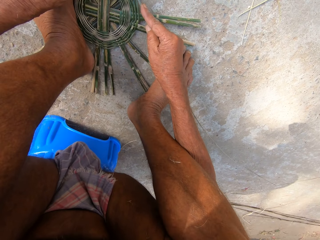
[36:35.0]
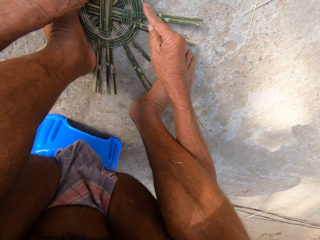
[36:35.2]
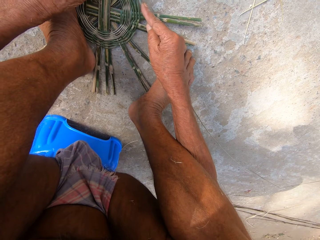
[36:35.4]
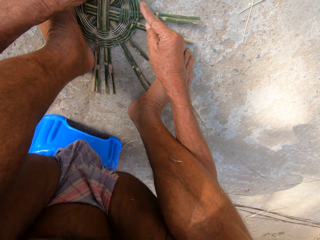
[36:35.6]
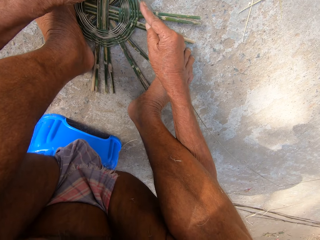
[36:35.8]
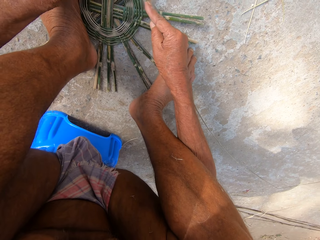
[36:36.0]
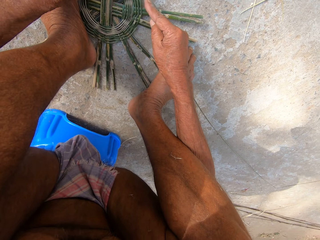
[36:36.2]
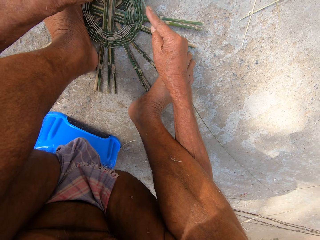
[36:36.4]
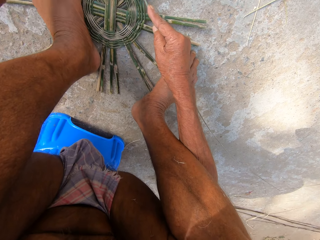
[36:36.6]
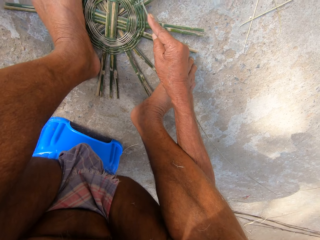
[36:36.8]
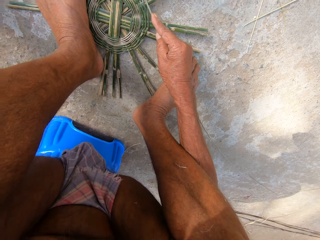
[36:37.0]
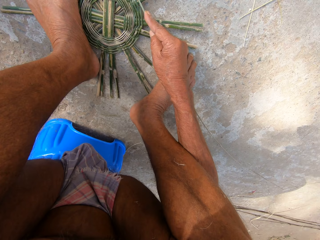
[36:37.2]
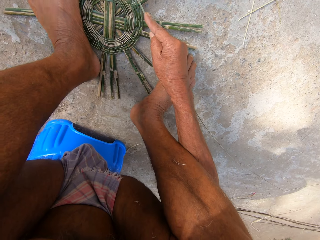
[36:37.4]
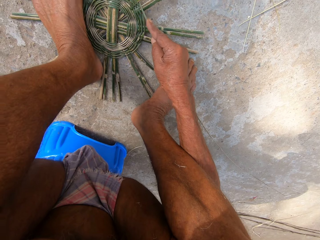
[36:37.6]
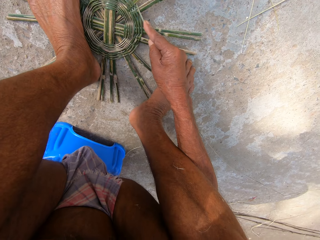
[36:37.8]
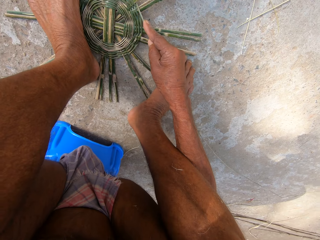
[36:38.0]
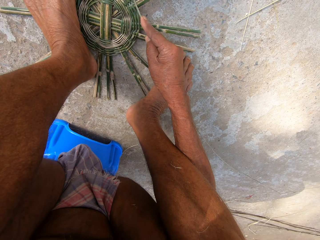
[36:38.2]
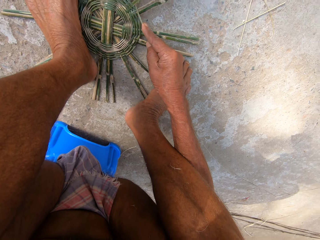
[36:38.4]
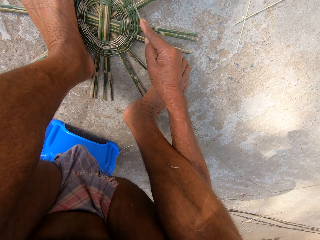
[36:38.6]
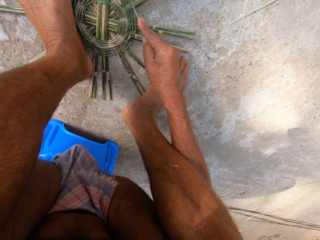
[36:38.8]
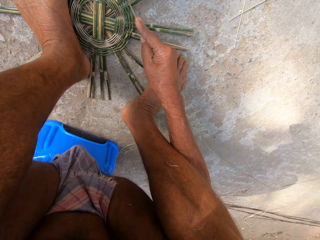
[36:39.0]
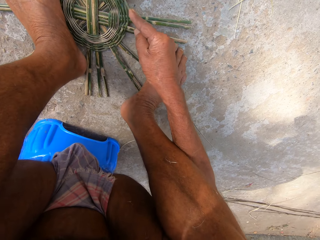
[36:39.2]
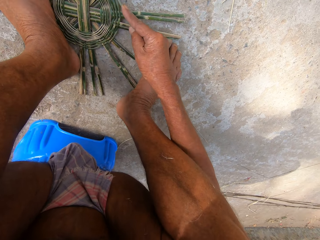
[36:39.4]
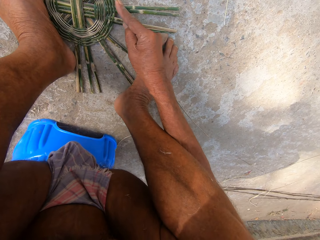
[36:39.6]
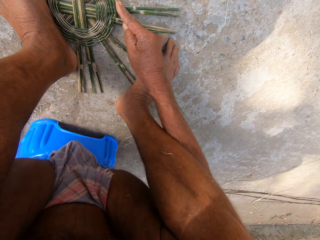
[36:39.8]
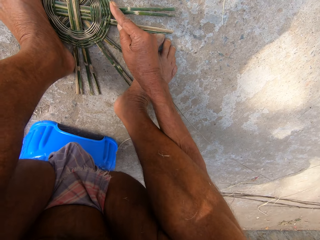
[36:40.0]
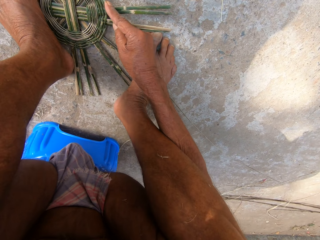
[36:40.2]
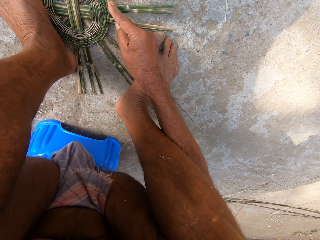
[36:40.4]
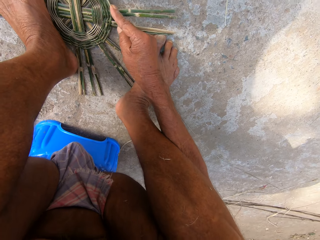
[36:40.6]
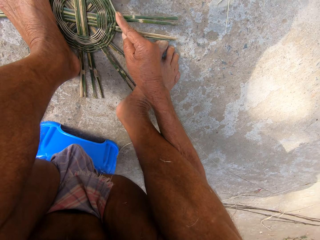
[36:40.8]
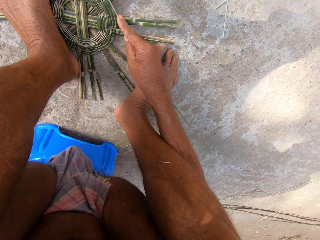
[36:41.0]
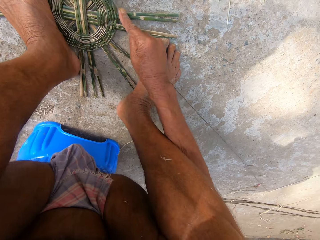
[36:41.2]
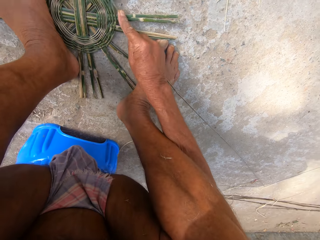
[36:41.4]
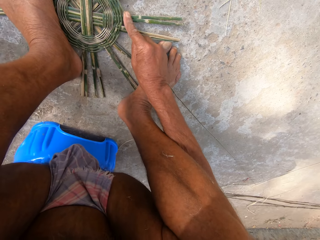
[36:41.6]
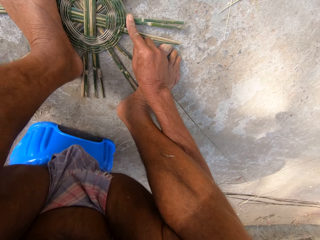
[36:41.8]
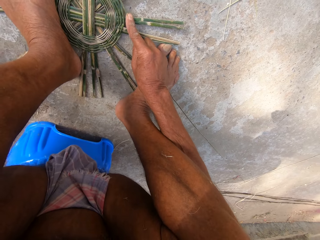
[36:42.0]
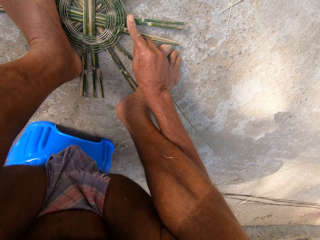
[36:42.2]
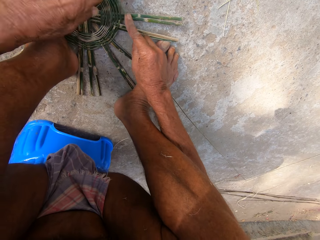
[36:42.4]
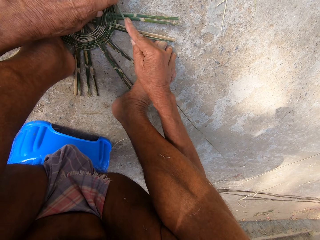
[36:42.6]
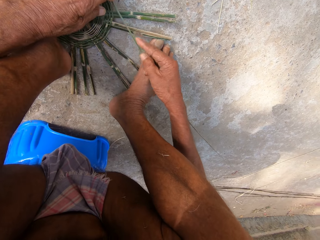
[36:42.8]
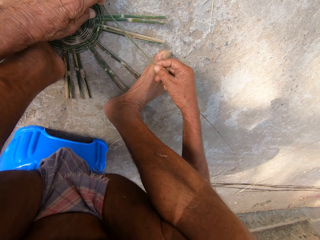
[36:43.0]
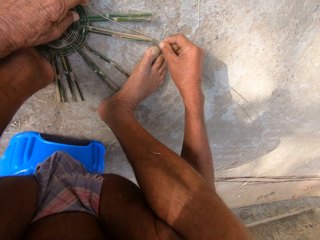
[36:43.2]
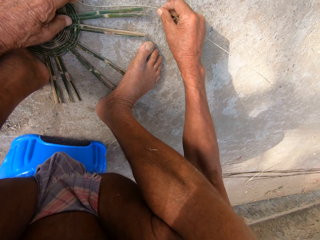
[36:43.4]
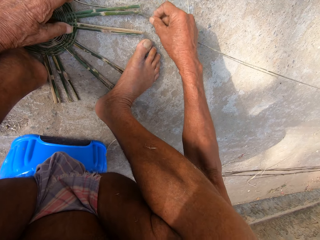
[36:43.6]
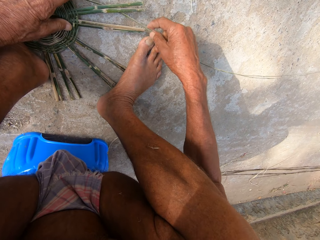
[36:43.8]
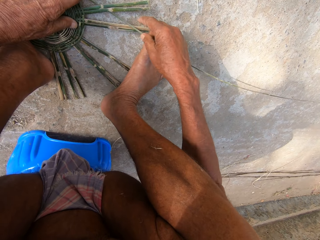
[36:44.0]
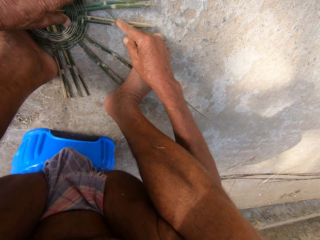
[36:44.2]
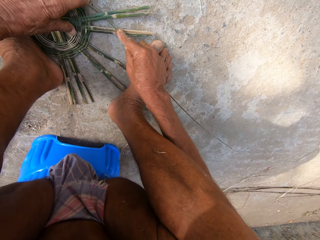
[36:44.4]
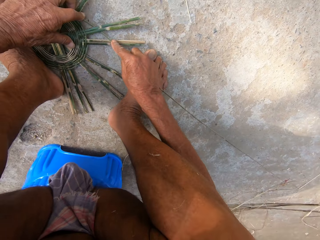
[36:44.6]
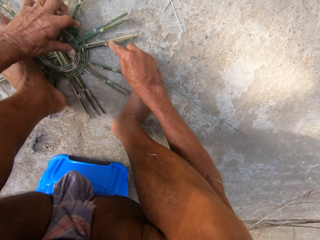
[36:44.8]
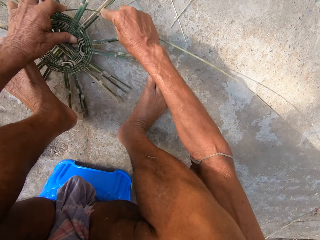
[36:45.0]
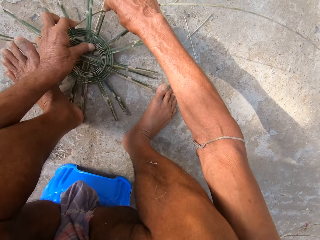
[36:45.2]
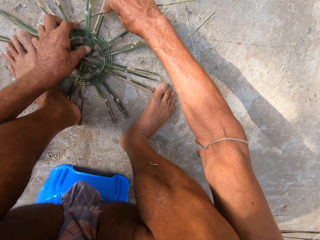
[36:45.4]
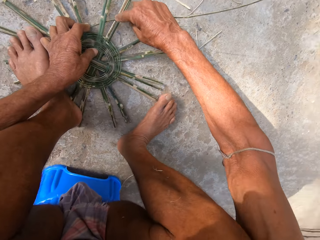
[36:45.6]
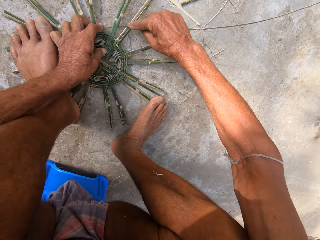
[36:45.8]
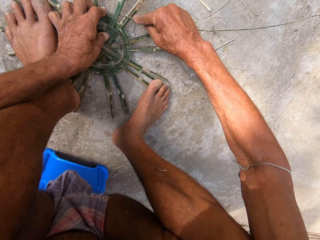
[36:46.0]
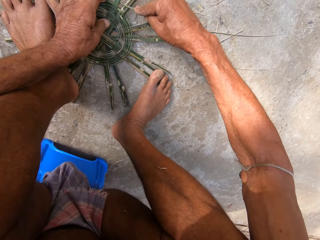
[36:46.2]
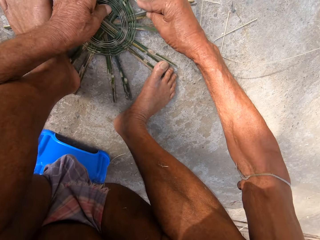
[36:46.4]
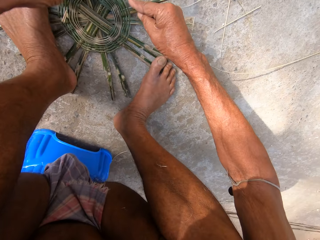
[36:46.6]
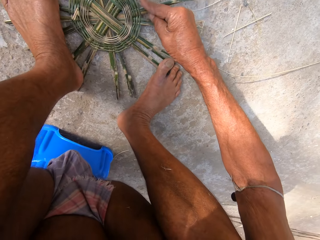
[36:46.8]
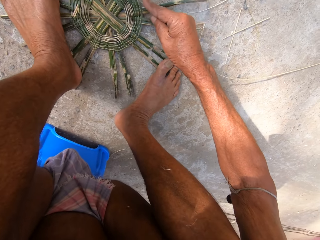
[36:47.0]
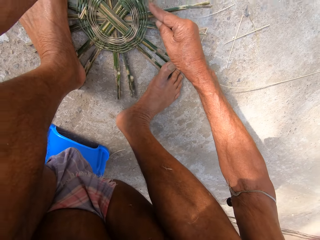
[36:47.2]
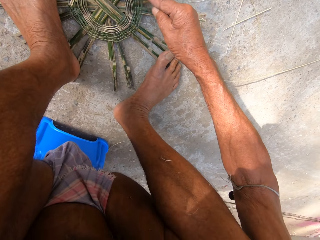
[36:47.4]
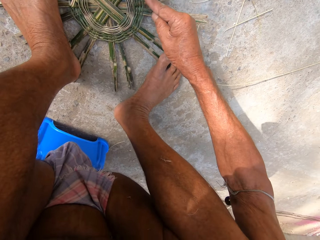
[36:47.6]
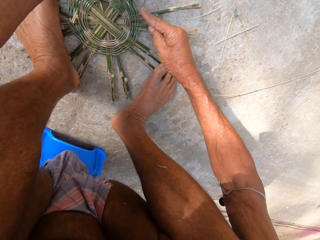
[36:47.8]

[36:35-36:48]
The camera wearer picks up something. They hit something. They weave the basket on the floor with the strand of bamboo in both hands. They place something down. They turn the unfinished basket.

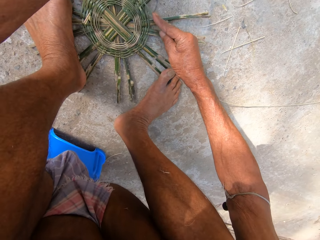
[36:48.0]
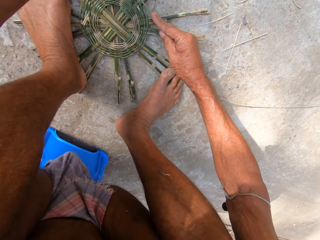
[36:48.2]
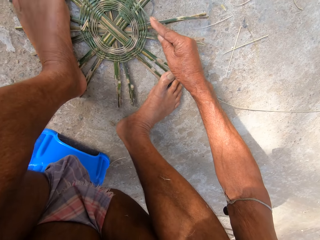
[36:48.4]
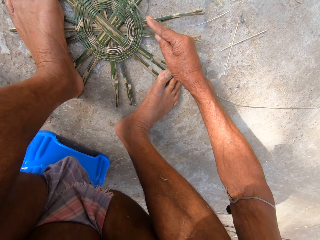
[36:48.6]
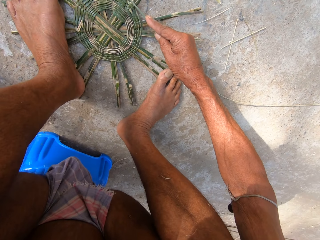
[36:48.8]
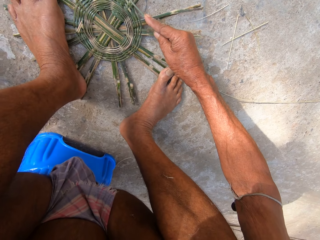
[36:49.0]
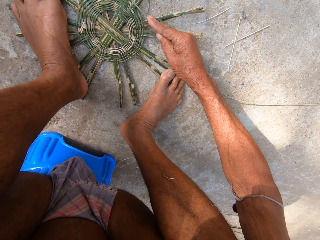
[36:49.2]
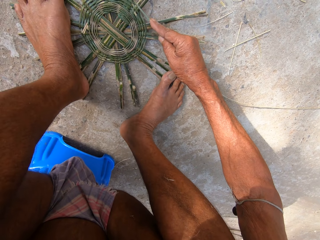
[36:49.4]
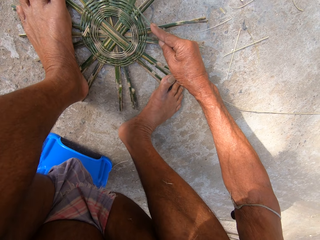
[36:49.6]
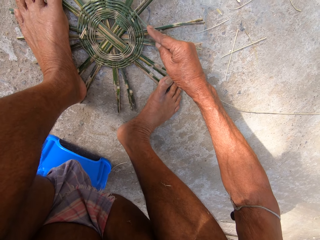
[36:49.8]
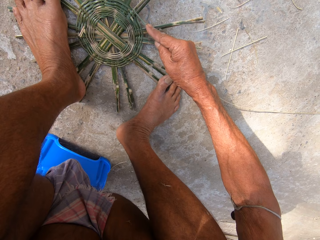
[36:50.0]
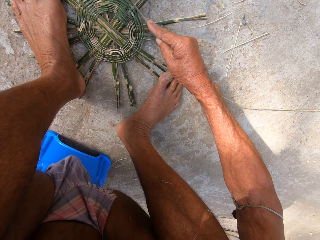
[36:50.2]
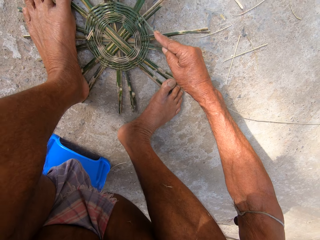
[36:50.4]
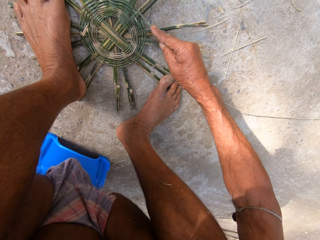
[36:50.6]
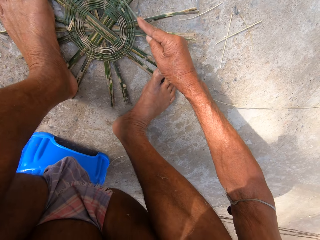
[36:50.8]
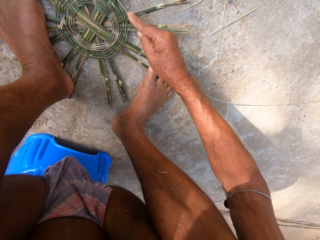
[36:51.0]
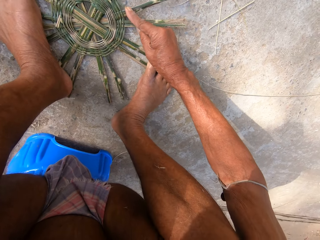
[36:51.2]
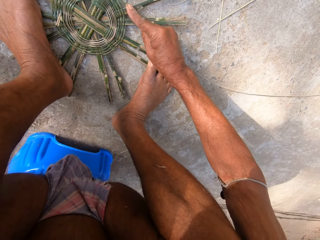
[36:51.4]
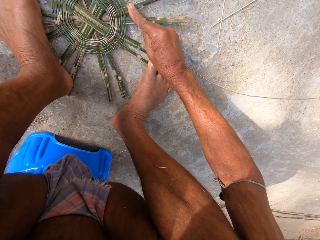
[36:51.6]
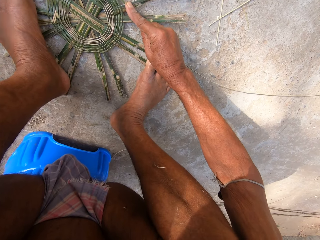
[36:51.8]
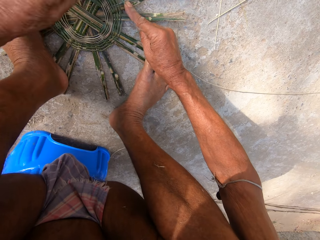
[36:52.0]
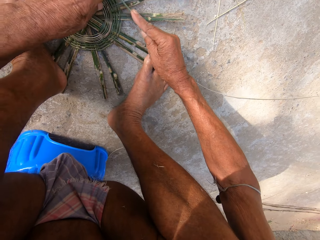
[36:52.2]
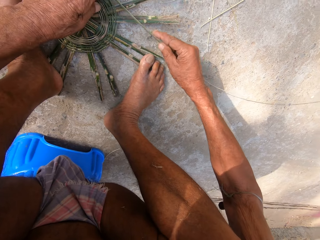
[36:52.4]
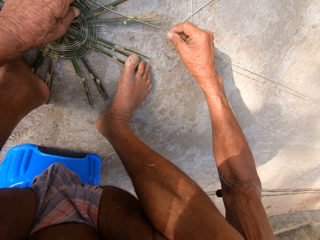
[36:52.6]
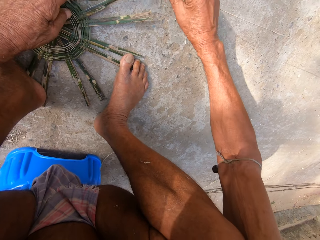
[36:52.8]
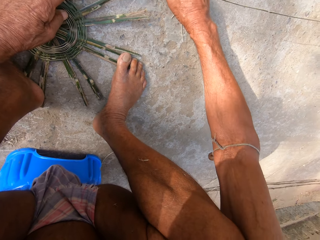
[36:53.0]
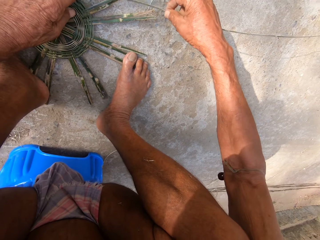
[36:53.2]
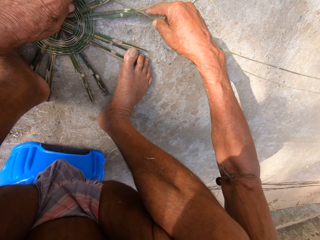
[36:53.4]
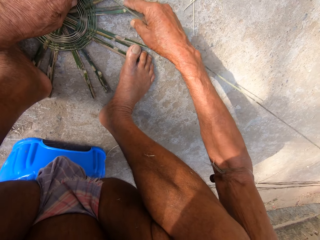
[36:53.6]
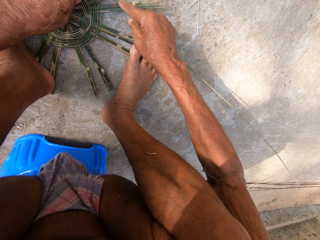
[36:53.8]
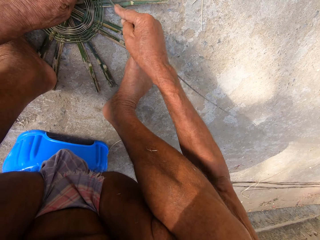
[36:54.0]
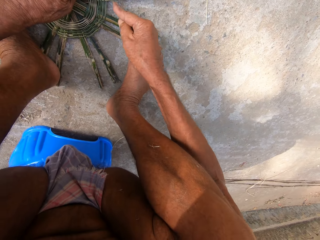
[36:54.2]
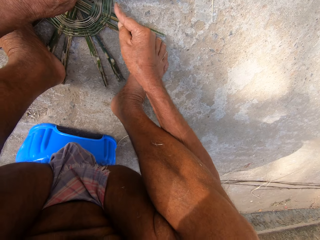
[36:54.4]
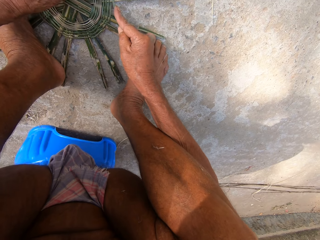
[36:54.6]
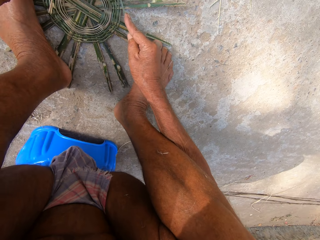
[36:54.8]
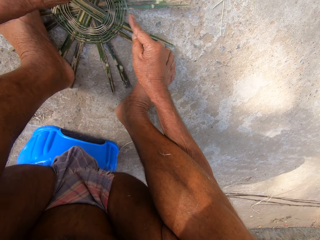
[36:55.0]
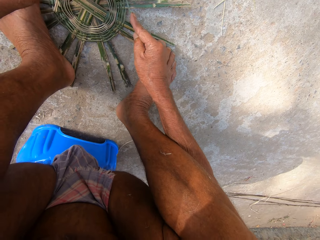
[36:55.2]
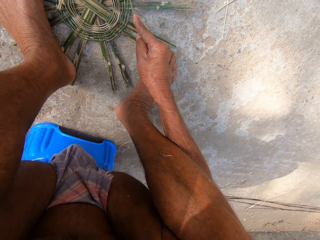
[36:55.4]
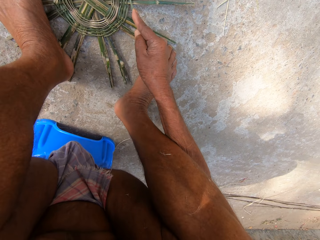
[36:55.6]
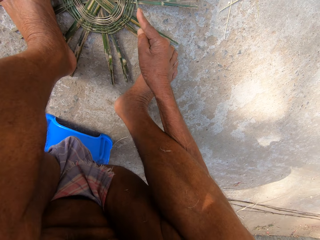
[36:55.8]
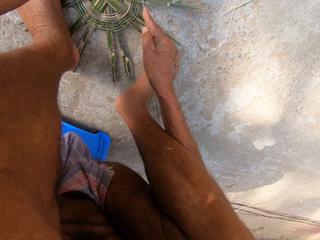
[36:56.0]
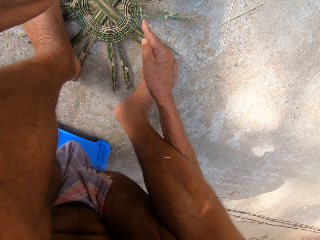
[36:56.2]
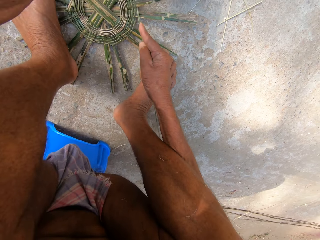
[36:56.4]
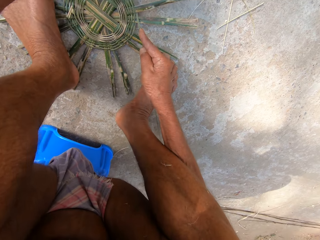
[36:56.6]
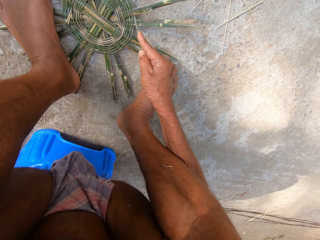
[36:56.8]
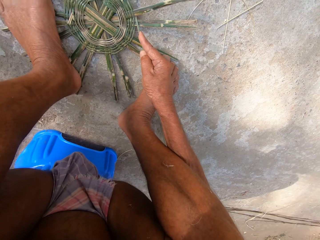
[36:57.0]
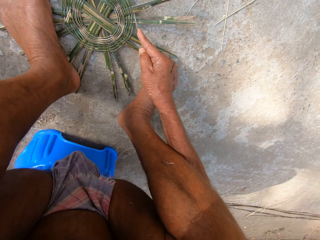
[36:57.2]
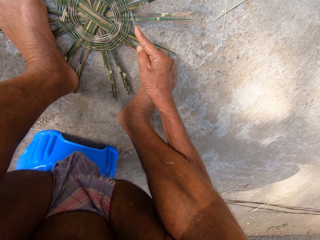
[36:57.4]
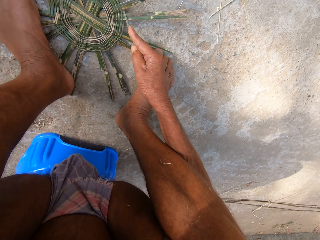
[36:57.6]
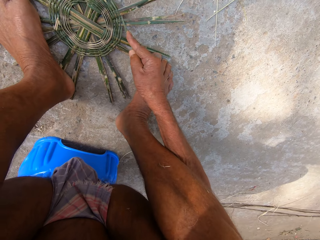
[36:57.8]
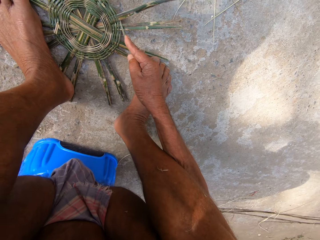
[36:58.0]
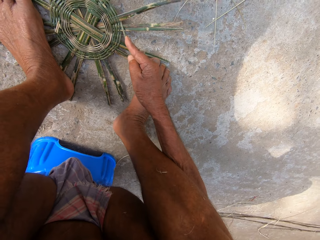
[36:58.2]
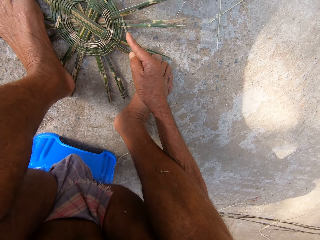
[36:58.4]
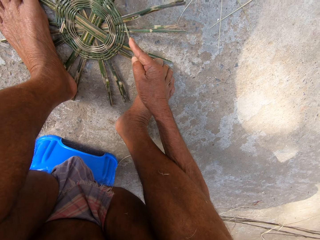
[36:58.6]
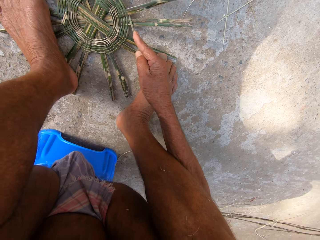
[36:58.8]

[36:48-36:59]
The camera wearer weaves the basket with both hands. They hit something. They weave the basket on the floor with the strand of bamboo in both hands.
